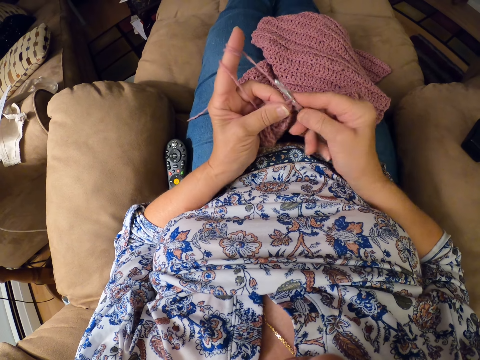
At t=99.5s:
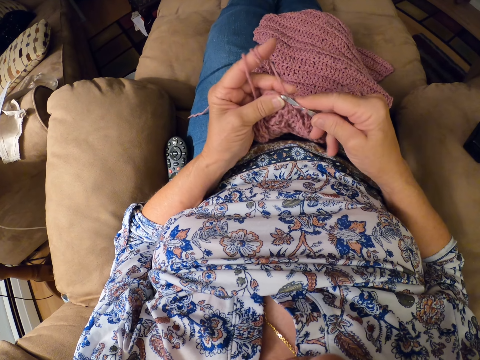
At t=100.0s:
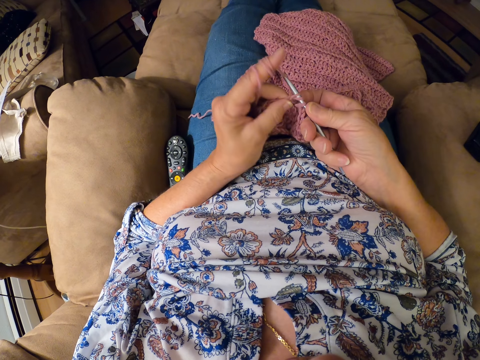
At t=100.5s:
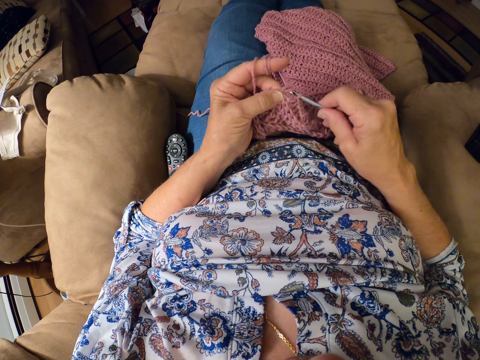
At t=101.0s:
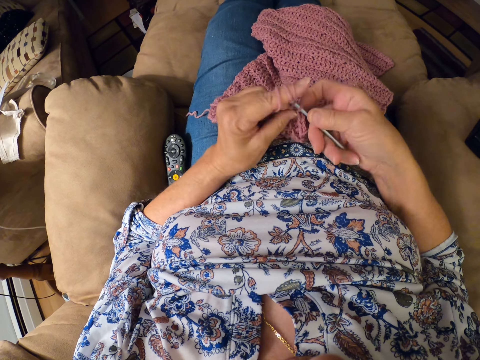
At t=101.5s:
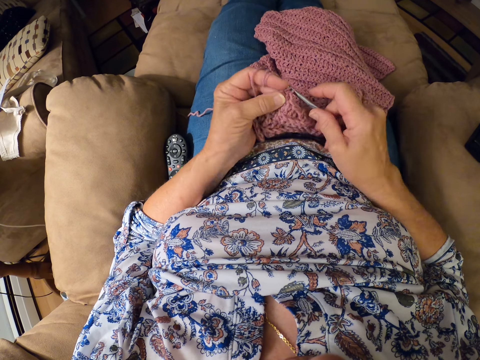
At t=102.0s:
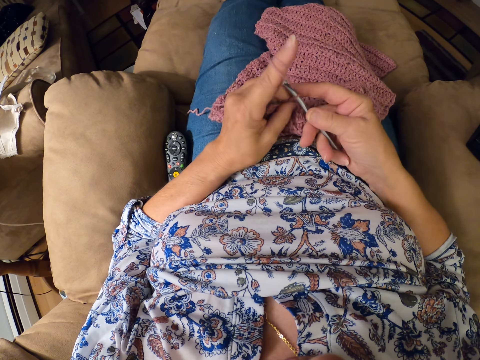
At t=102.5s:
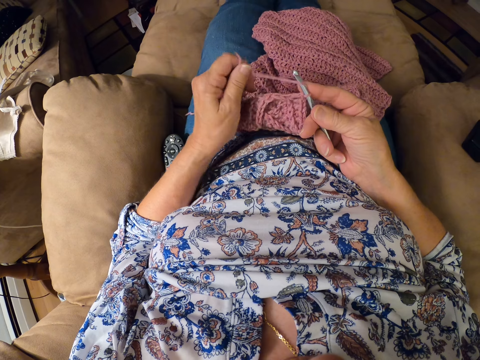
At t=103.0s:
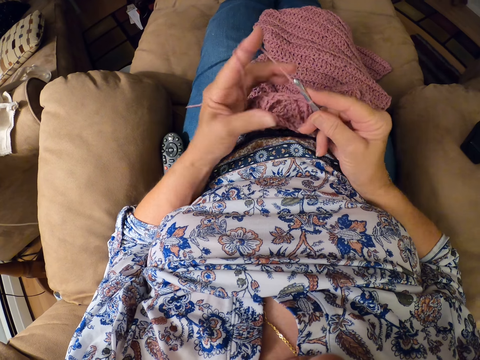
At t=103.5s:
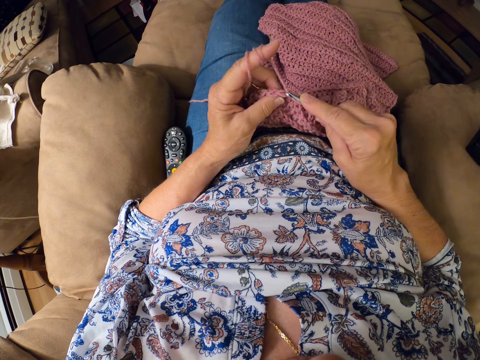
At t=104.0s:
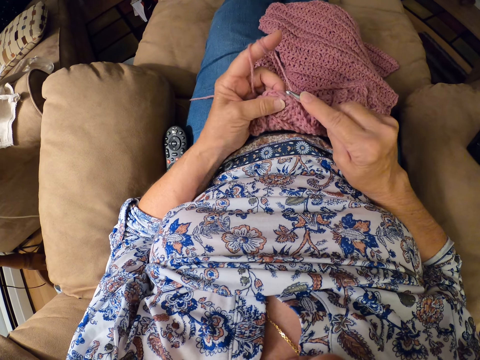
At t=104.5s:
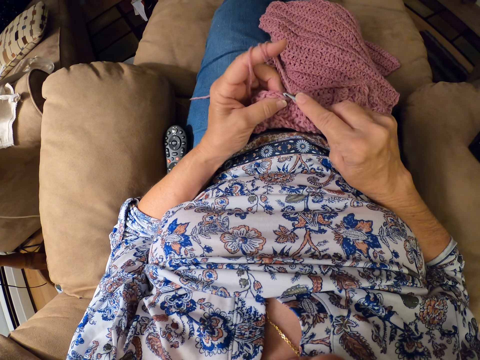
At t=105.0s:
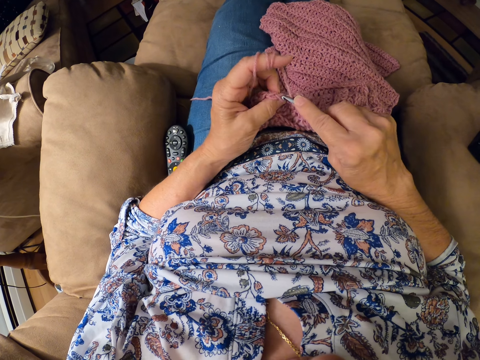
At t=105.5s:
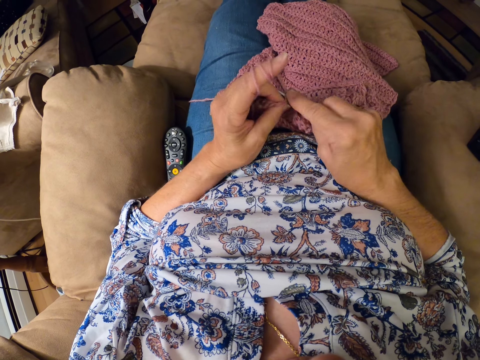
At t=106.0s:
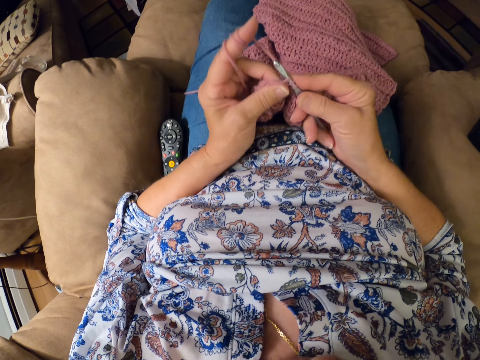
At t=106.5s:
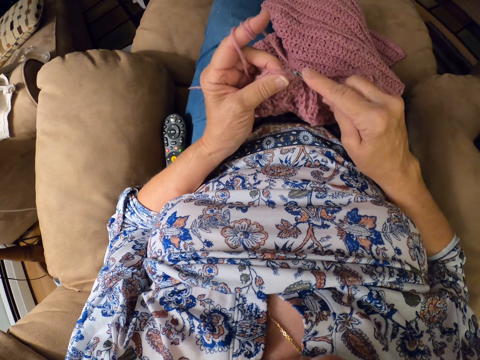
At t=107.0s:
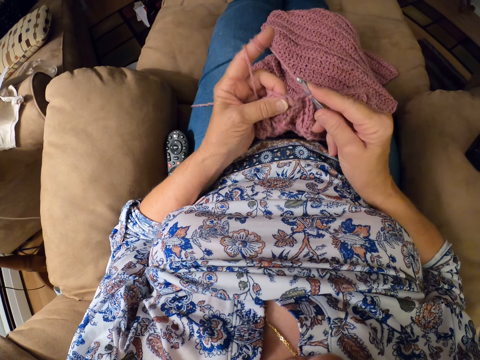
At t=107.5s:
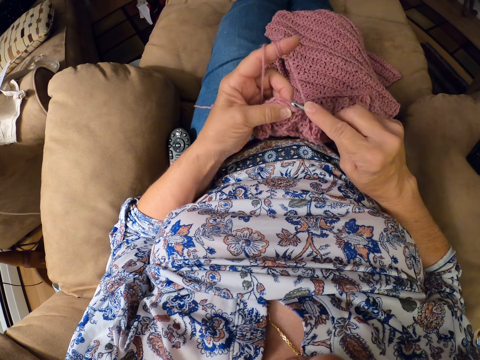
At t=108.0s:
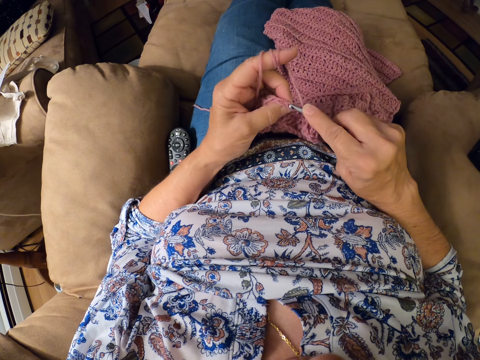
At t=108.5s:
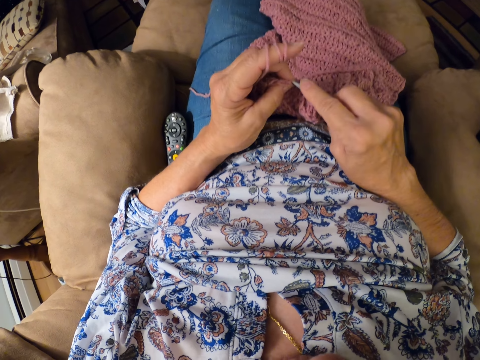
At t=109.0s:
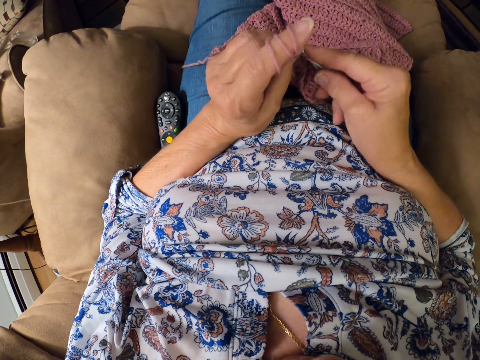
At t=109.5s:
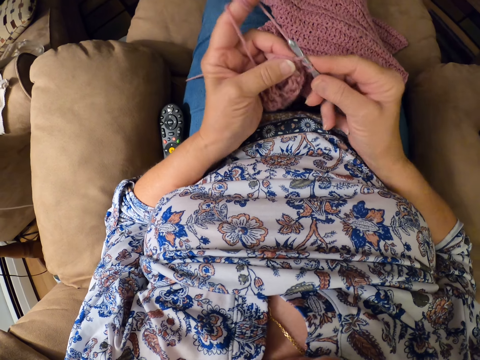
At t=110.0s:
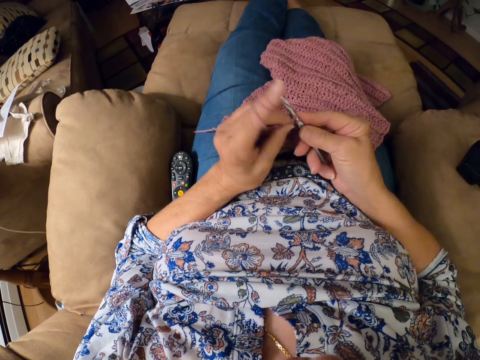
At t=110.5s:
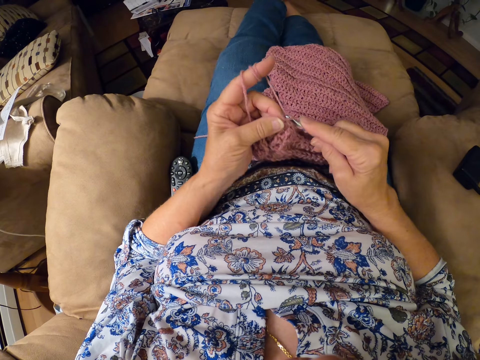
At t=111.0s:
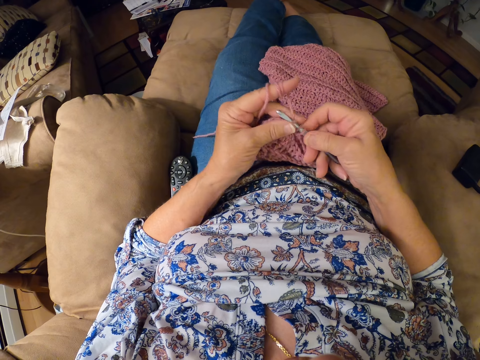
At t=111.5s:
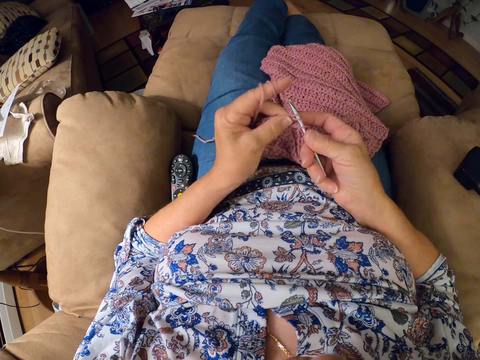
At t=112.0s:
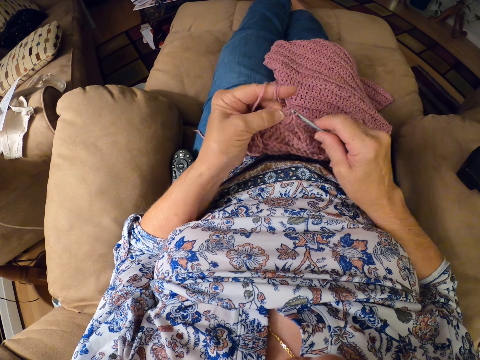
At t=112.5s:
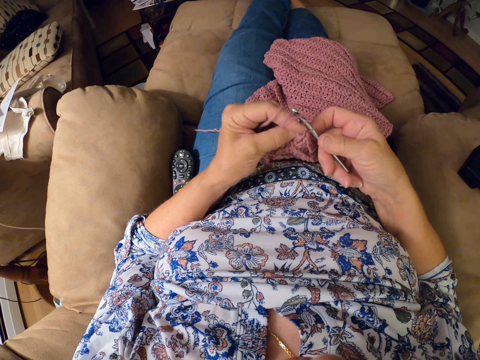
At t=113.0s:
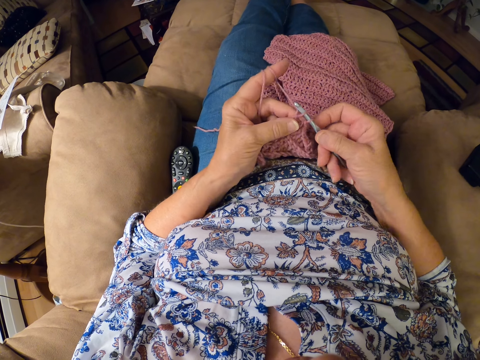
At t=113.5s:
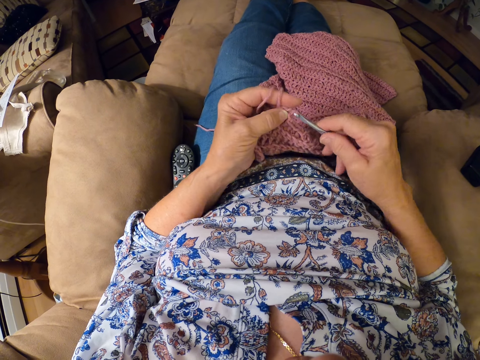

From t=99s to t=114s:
The camera wearer crochets the woolen fabric with a crochet hook. She folds the yarn on her finger. She crochets the woolen fabric with the crochet hook.

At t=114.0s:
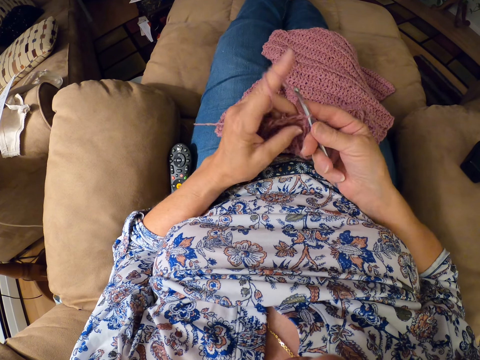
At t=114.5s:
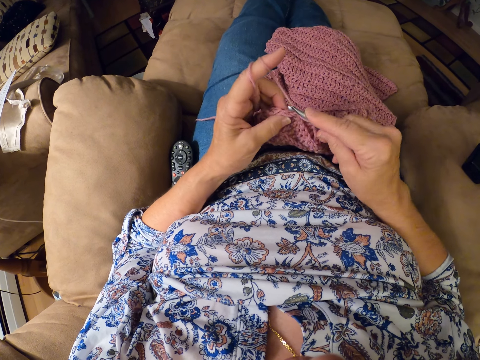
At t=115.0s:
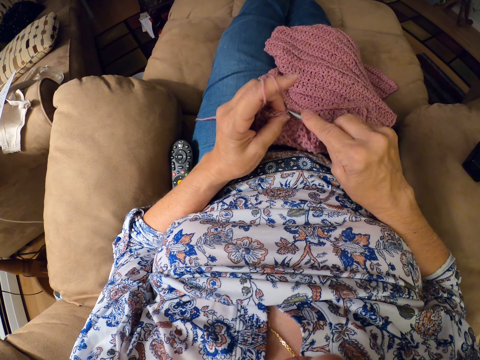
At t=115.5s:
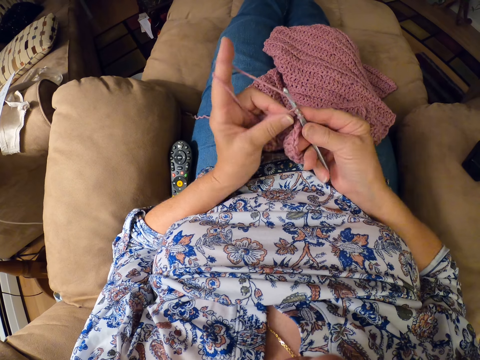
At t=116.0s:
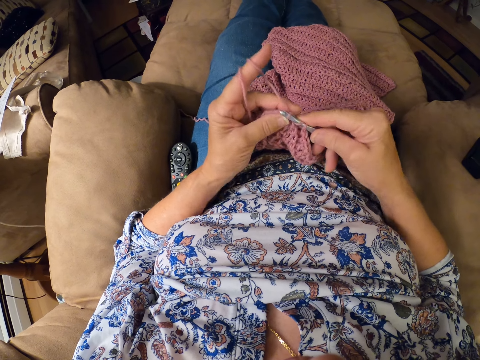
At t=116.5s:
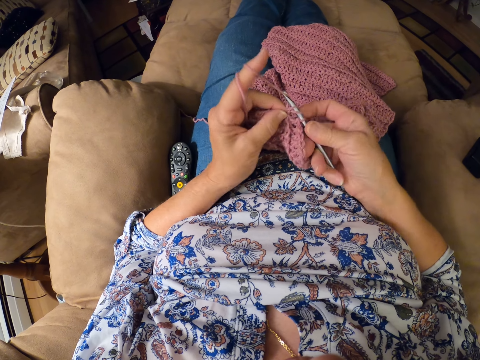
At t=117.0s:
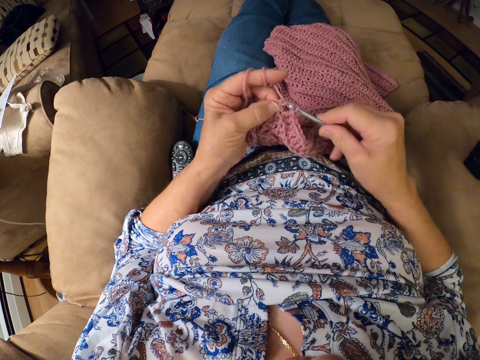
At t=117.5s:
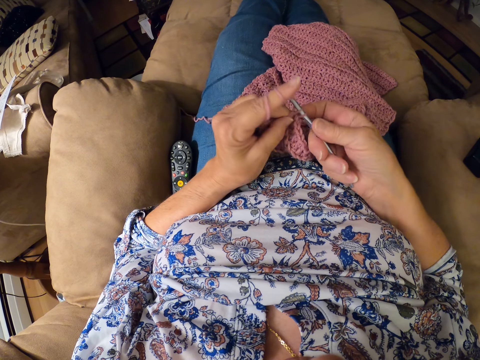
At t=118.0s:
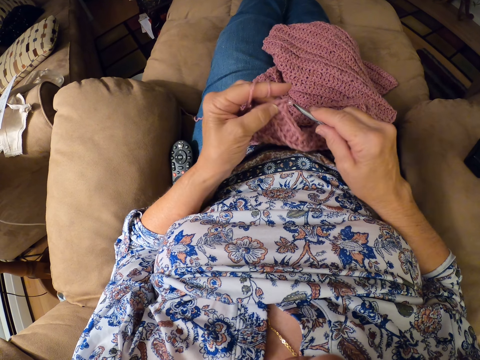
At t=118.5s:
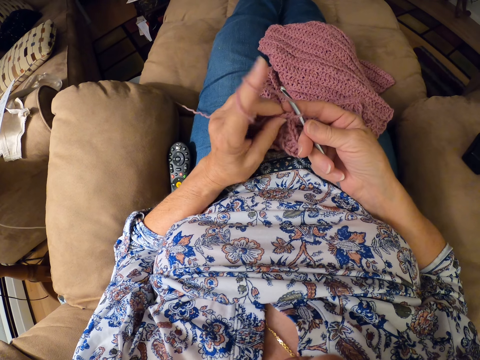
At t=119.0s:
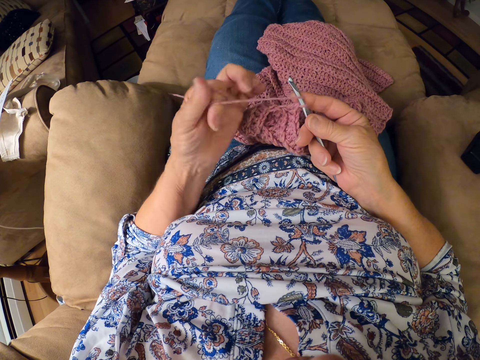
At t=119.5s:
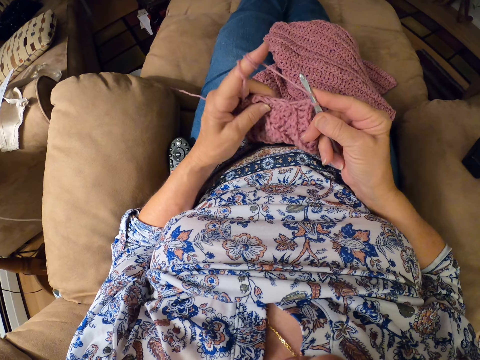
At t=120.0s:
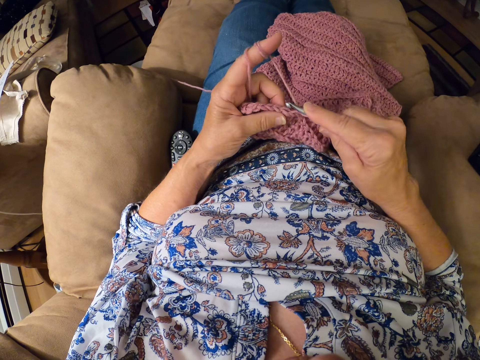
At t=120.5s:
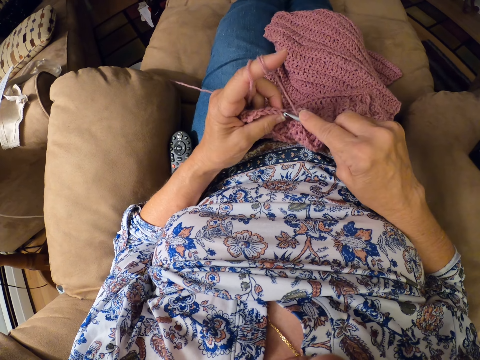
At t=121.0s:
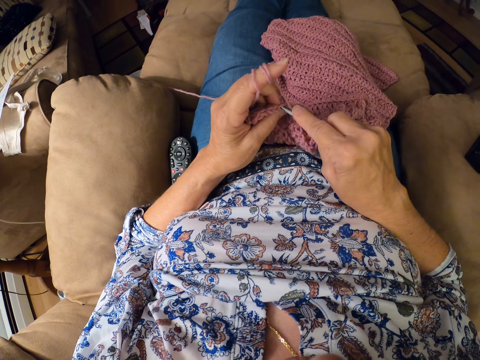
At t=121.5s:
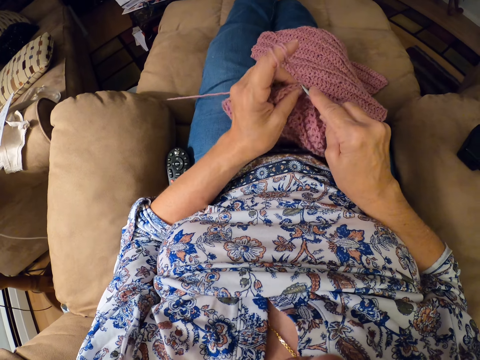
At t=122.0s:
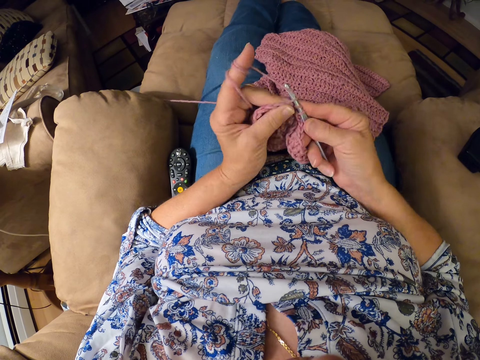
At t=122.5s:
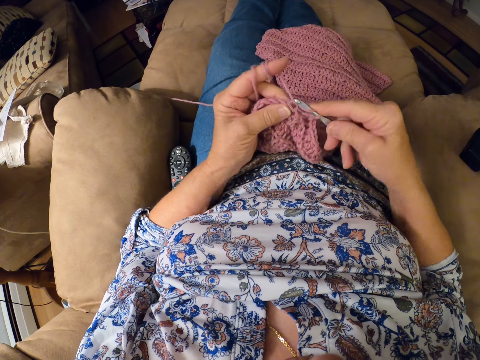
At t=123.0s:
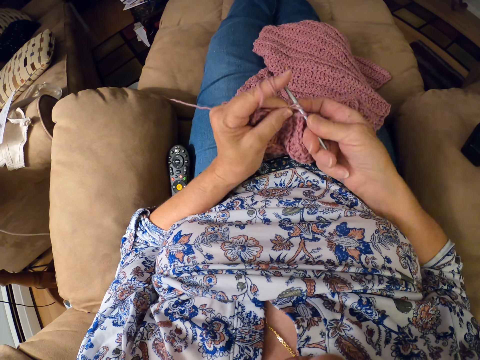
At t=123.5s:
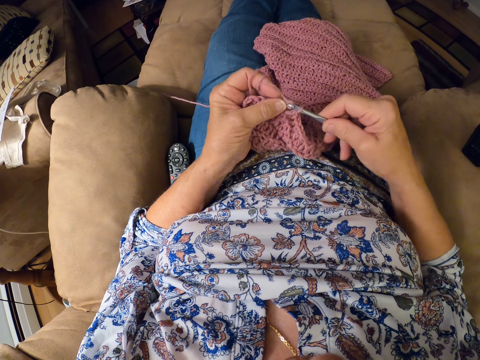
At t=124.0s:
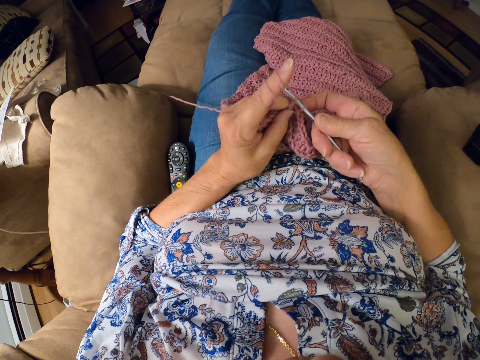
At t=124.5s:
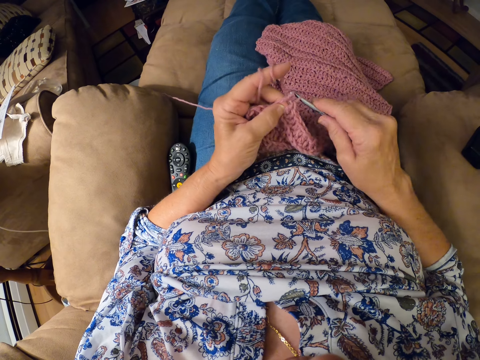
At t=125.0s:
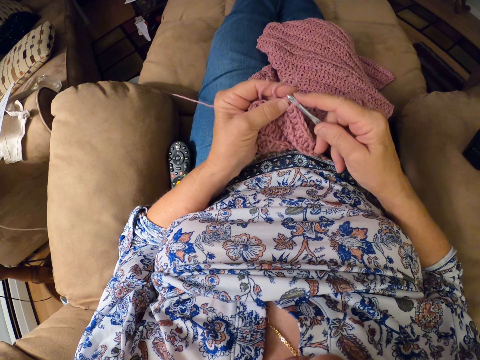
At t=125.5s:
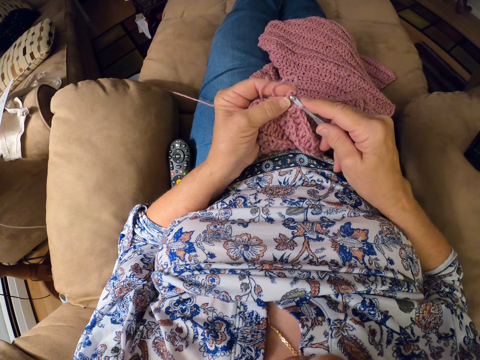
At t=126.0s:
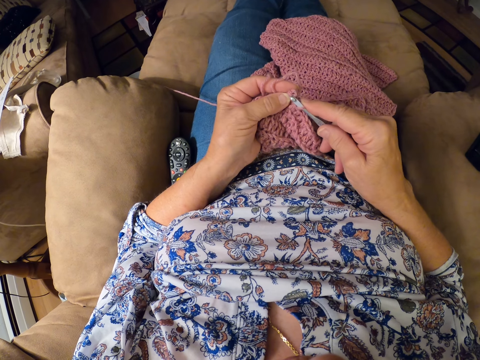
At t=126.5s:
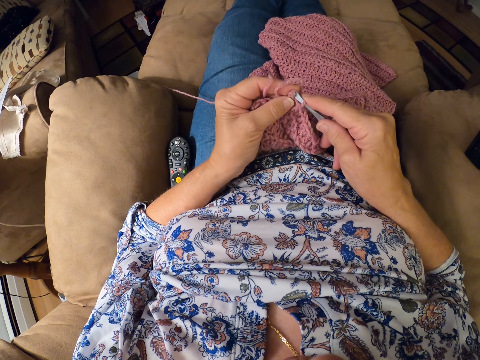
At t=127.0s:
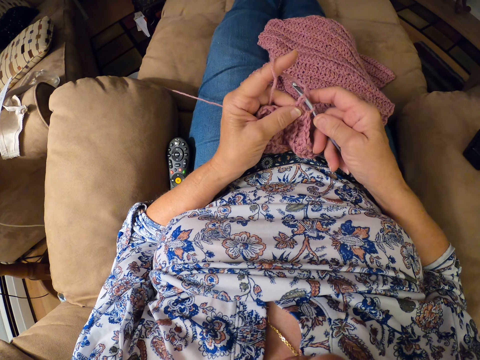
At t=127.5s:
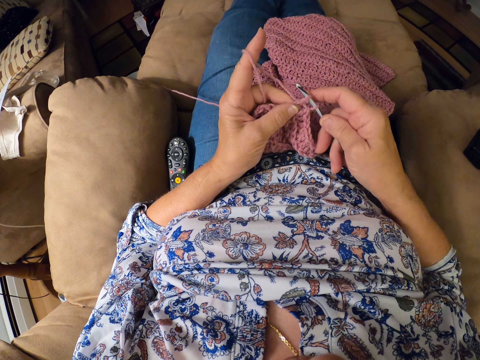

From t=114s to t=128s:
The camera wearer folds the yarn on her finger. She crochets the woolen fabric with a crochet hook.
